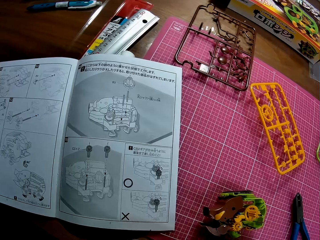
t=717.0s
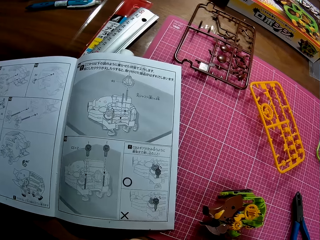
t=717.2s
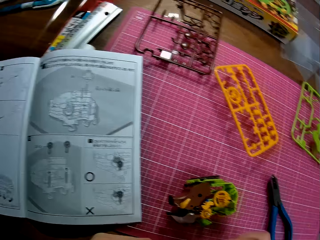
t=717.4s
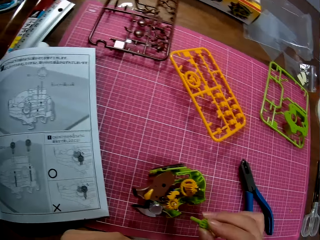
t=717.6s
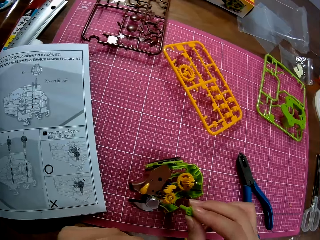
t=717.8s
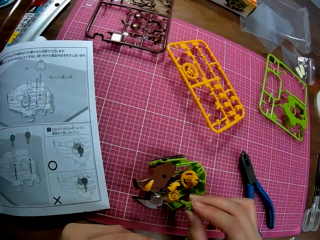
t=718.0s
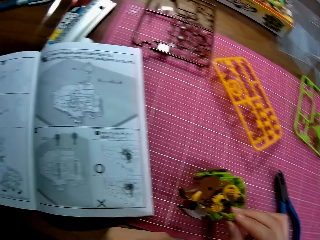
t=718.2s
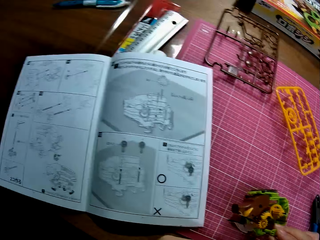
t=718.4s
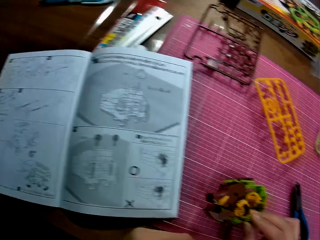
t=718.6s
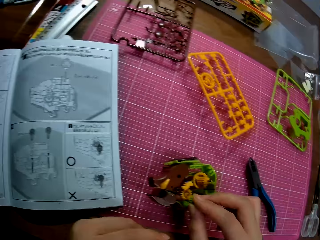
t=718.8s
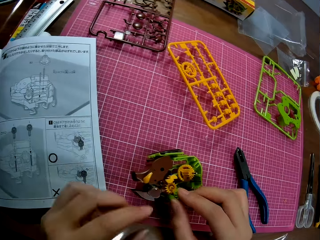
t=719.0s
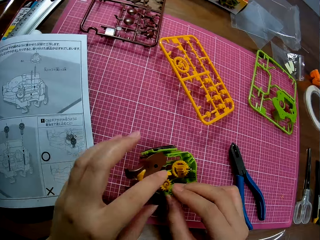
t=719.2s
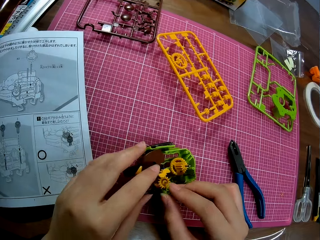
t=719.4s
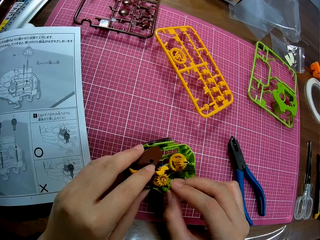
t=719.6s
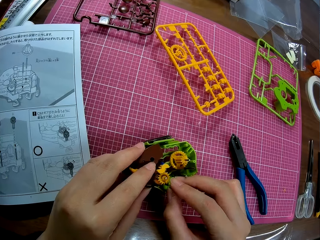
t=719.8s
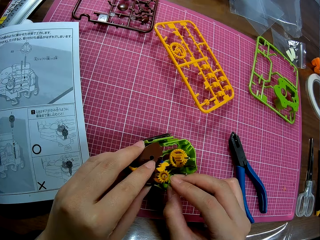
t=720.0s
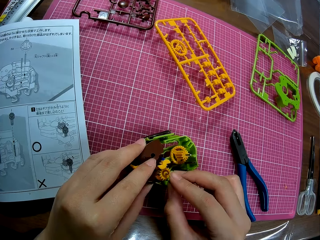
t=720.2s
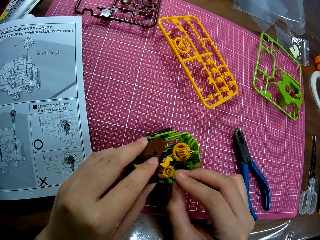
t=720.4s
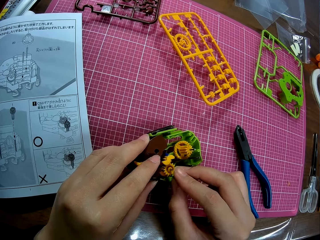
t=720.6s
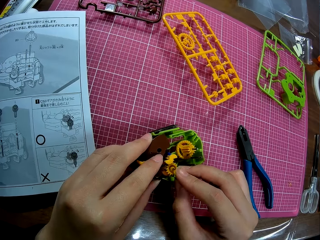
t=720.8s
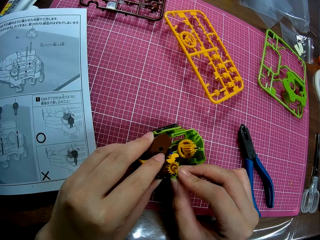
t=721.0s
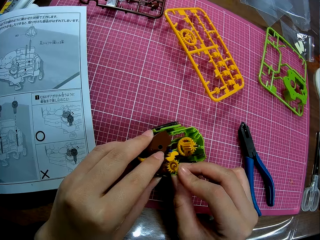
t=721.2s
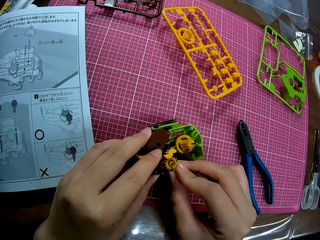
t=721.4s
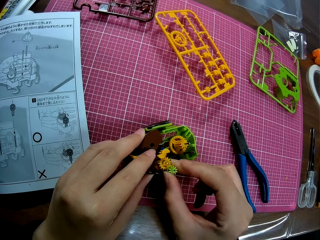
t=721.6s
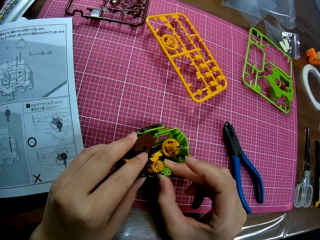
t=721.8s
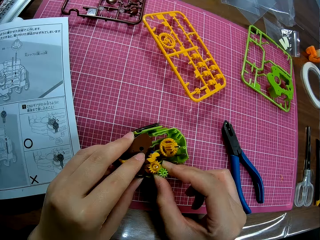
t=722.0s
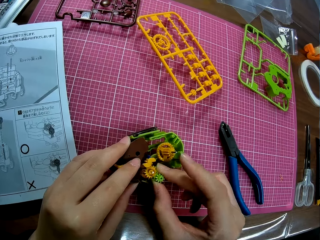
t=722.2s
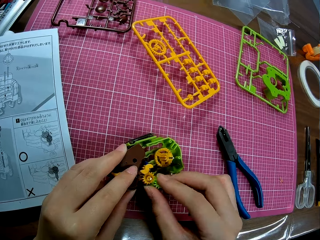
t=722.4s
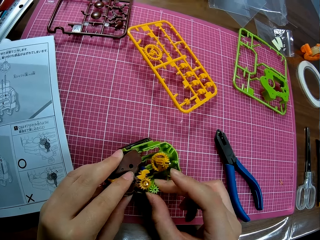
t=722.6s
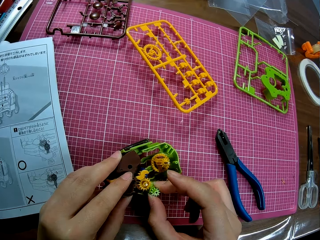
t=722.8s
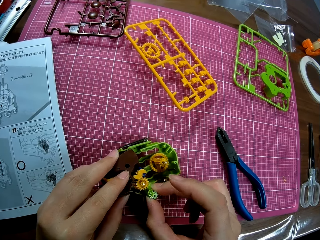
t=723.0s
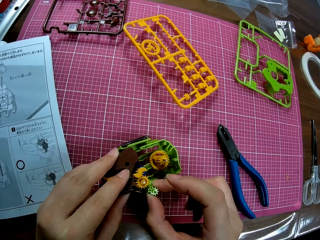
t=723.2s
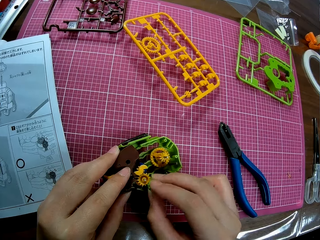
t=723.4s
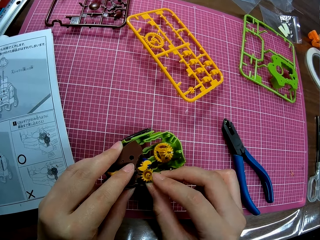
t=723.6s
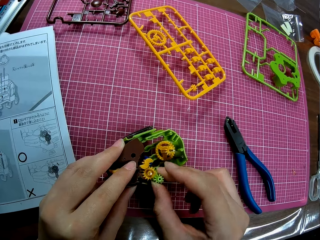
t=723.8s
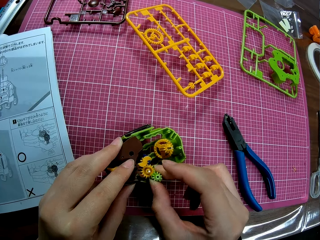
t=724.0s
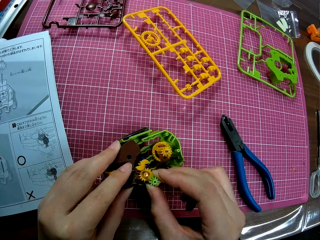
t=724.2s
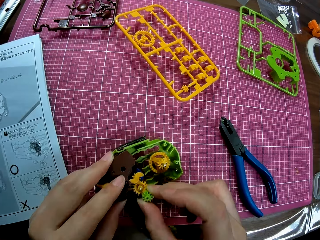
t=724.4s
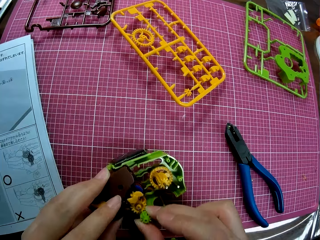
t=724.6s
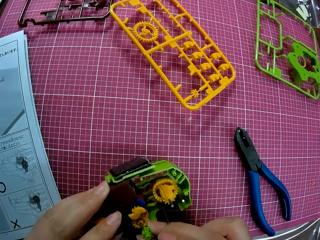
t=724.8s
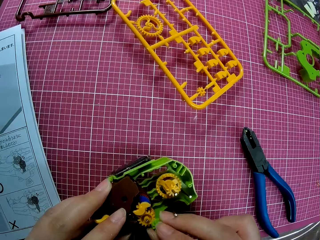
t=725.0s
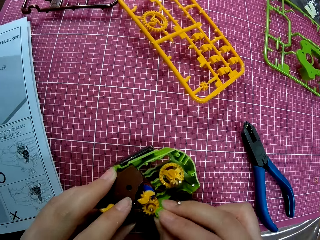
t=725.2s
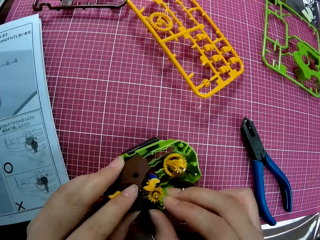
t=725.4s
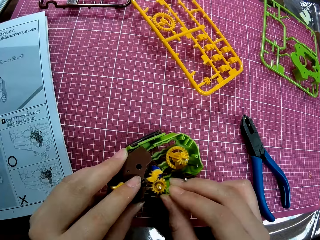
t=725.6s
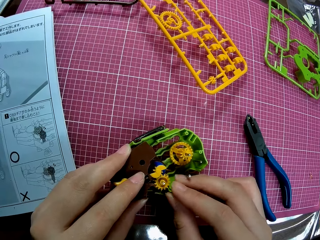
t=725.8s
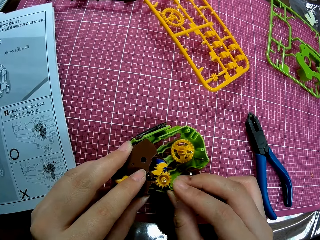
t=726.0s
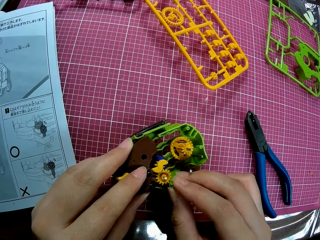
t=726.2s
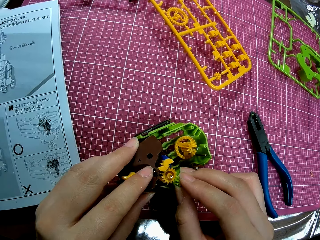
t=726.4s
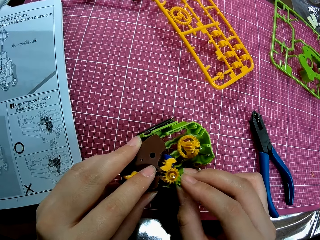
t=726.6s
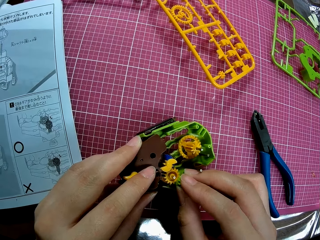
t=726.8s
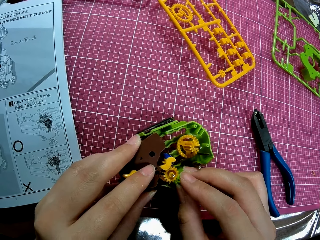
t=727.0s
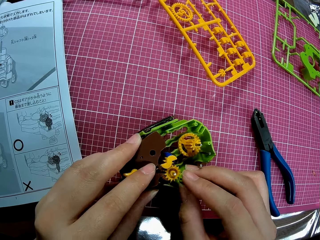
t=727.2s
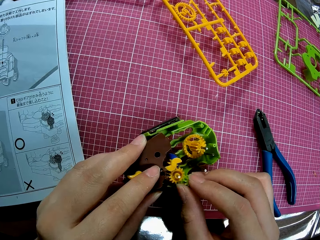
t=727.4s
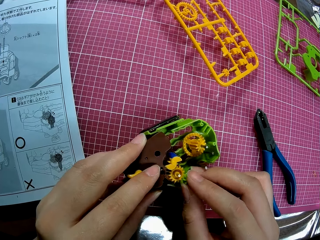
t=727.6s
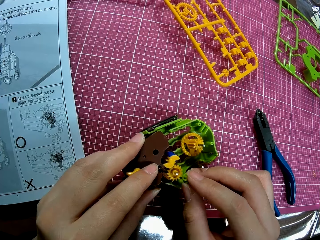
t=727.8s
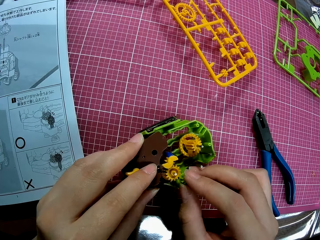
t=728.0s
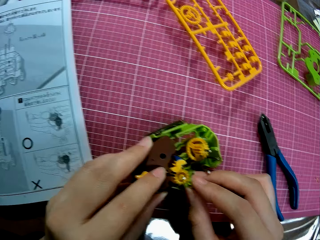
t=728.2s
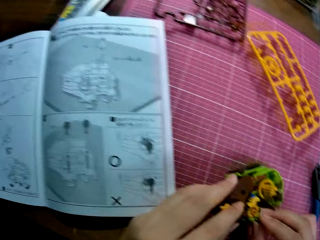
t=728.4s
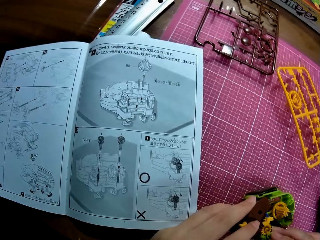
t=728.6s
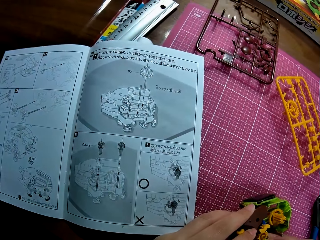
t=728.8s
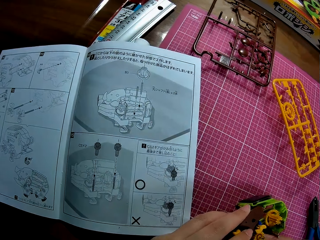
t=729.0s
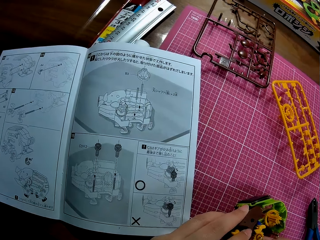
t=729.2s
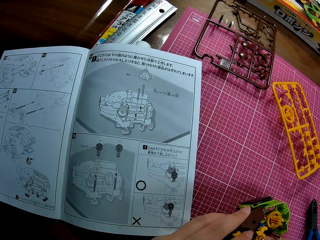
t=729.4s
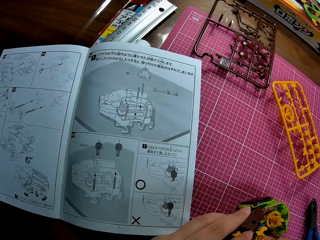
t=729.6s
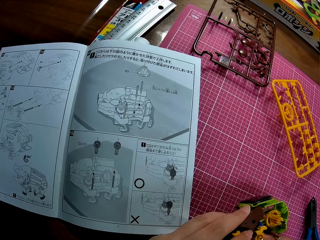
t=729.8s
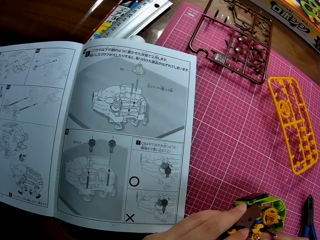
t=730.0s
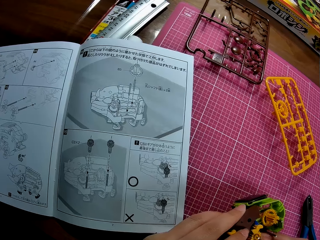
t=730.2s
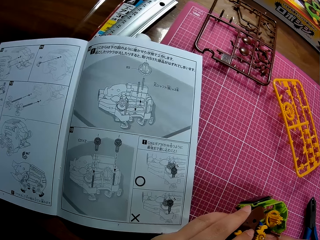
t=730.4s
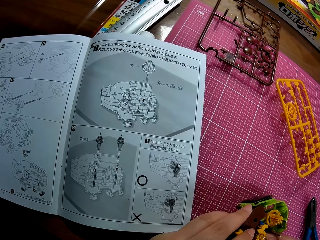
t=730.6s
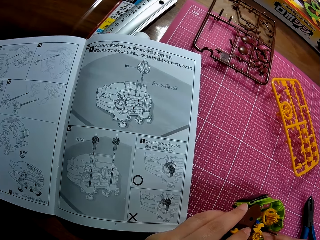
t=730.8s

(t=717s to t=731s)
The camera wearer inserts the plastic piece into the plastic mechanical model. They fix the plastic pig puzzle model. They look at the sketch book.

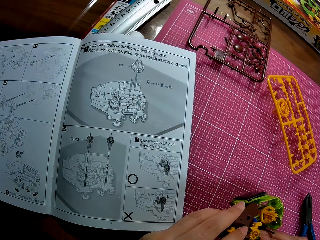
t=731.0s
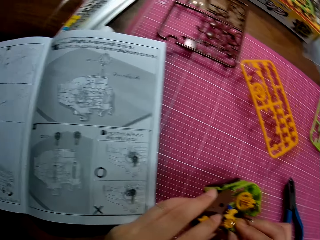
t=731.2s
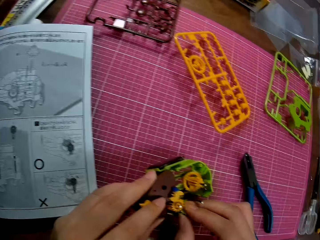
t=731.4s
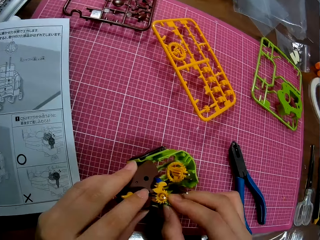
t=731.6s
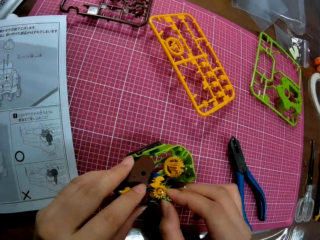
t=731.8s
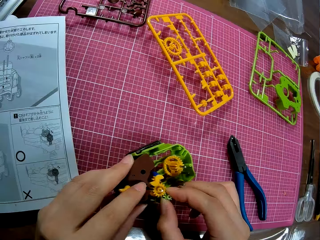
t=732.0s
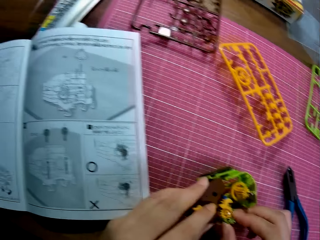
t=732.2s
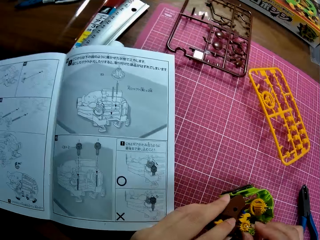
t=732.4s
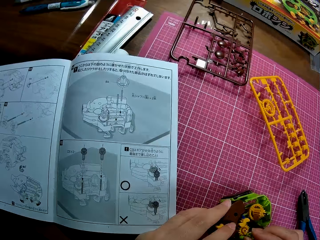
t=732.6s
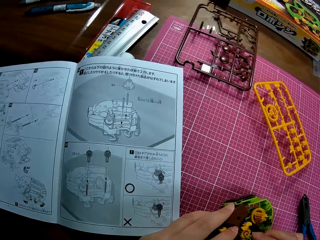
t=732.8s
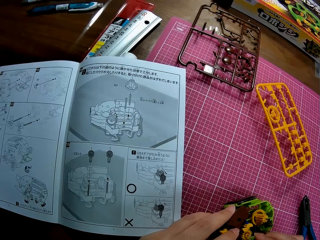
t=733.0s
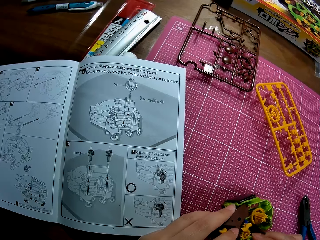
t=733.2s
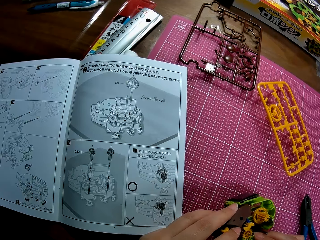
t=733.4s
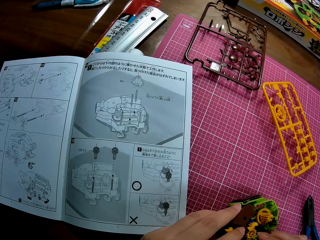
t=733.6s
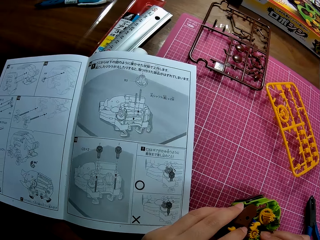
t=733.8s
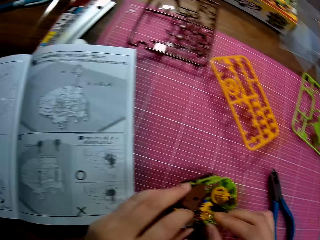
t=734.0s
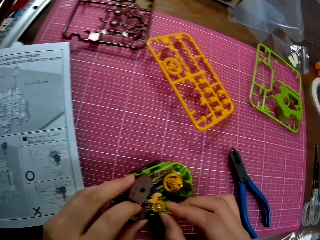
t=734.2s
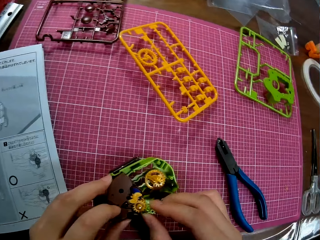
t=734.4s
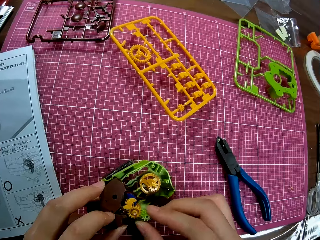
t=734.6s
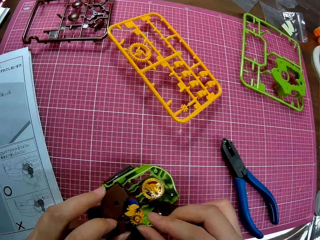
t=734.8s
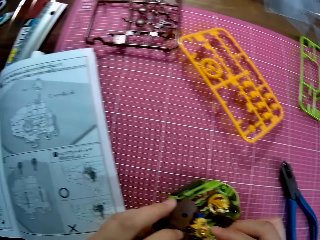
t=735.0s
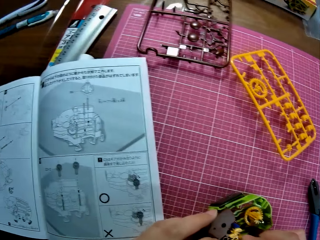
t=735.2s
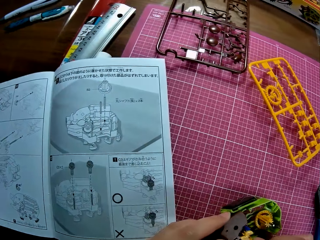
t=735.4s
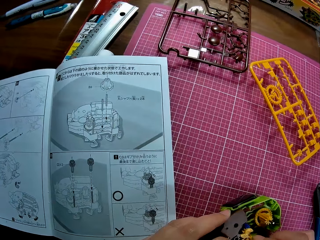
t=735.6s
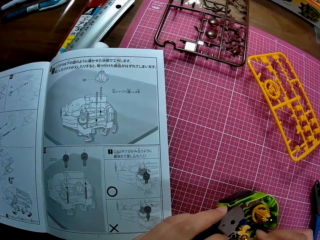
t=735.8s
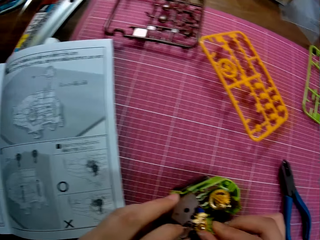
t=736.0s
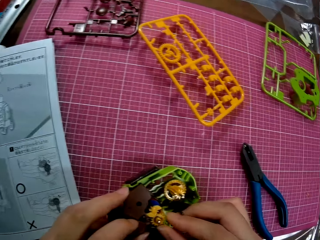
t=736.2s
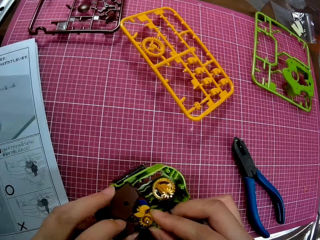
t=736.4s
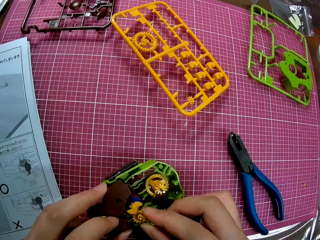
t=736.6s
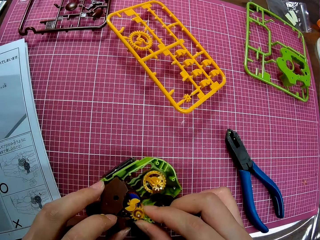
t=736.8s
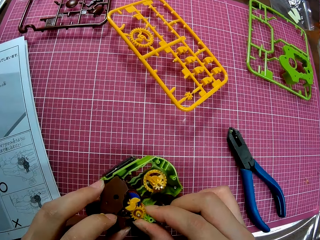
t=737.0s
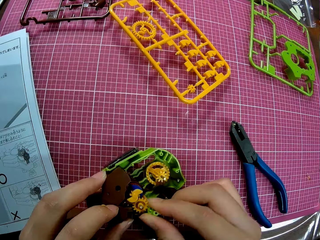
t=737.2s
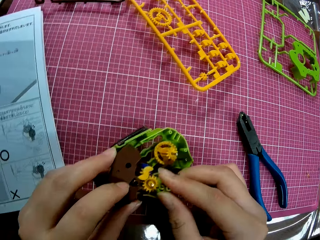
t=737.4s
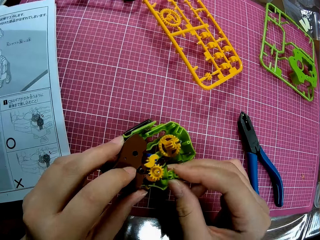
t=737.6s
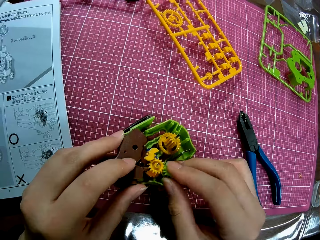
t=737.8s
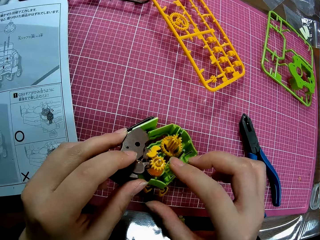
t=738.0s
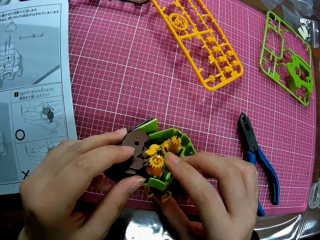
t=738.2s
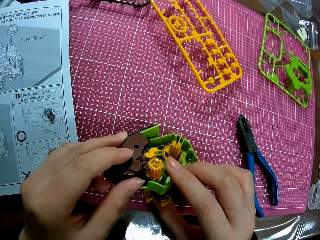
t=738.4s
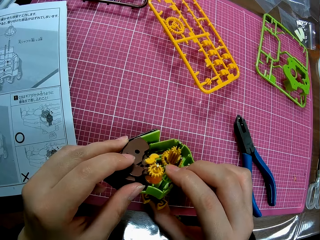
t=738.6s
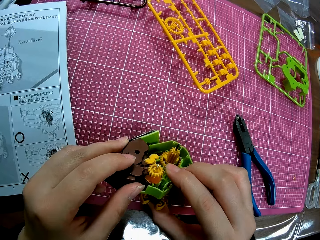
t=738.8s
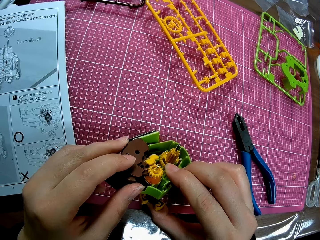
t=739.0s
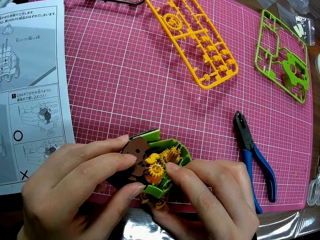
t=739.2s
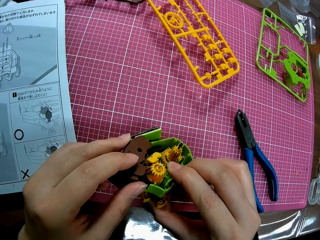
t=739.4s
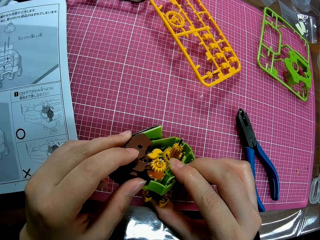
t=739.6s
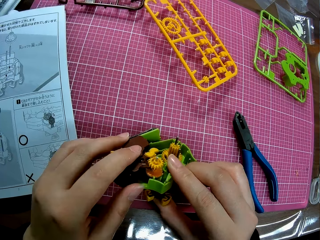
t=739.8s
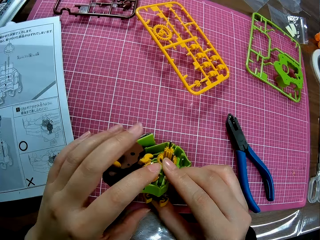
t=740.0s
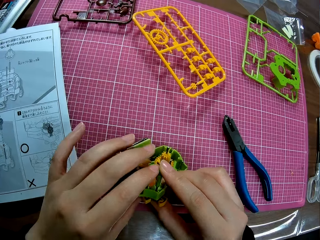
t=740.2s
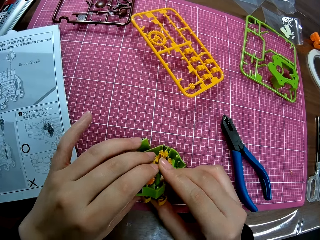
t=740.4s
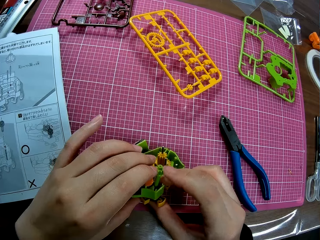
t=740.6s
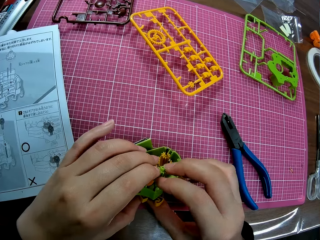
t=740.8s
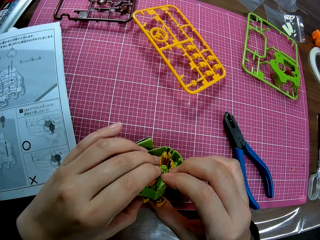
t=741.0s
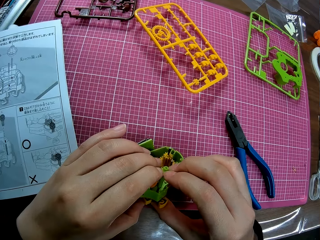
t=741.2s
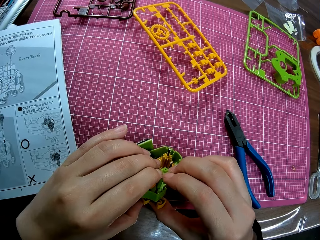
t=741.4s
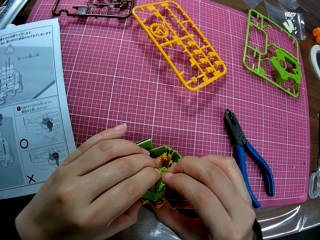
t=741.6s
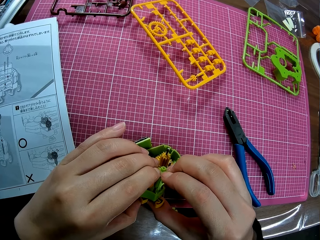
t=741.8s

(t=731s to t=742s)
The camera wearer fixes the plastic pig puzzle model.
